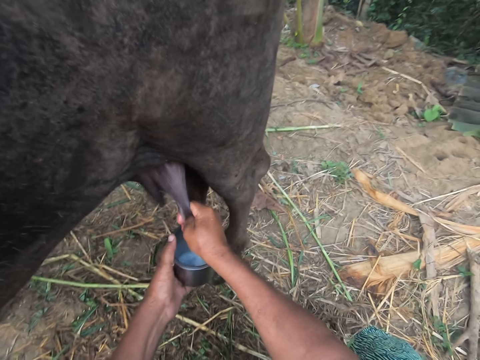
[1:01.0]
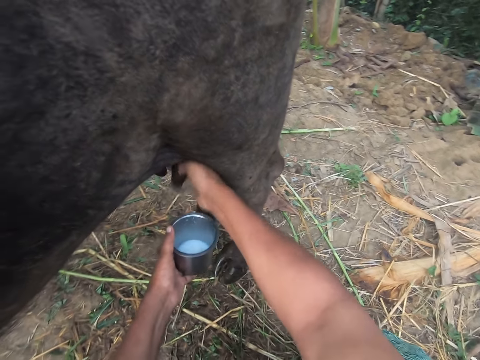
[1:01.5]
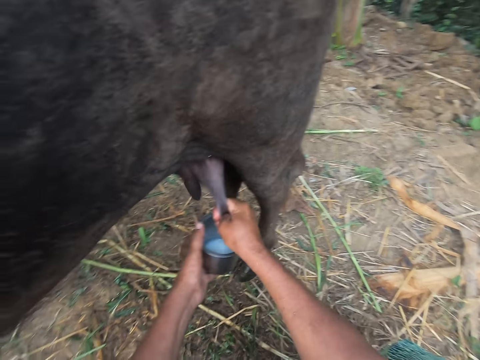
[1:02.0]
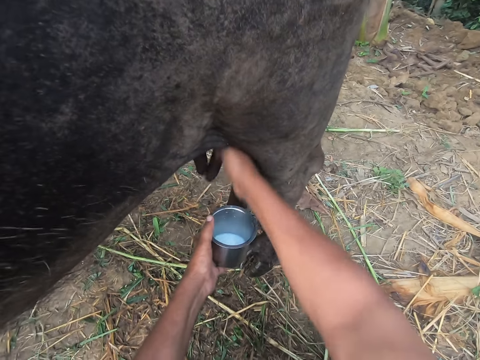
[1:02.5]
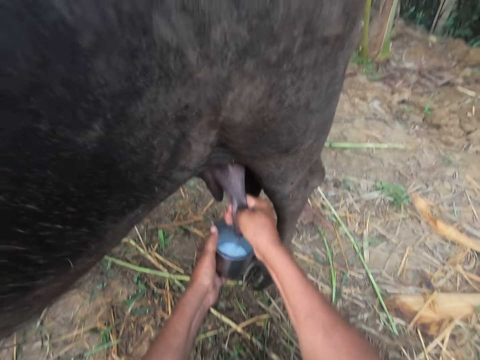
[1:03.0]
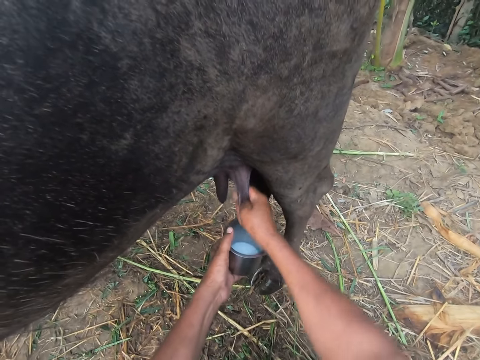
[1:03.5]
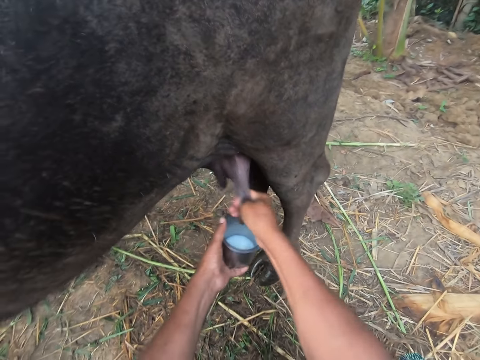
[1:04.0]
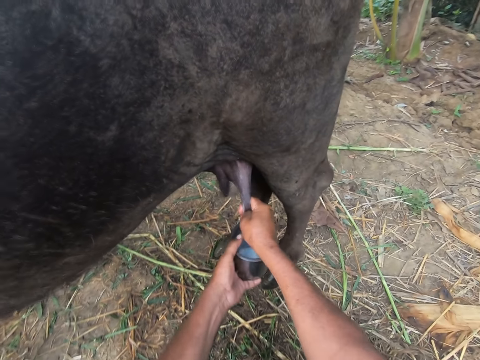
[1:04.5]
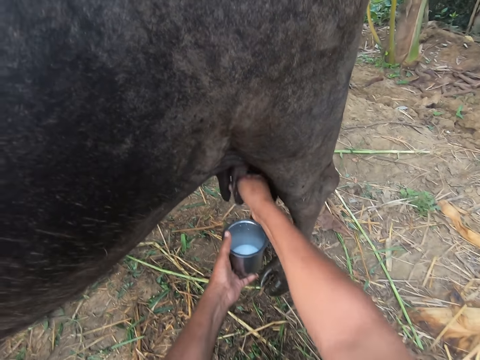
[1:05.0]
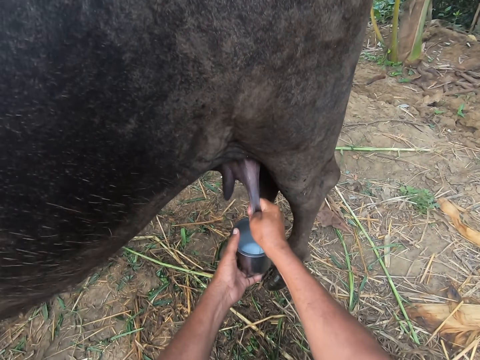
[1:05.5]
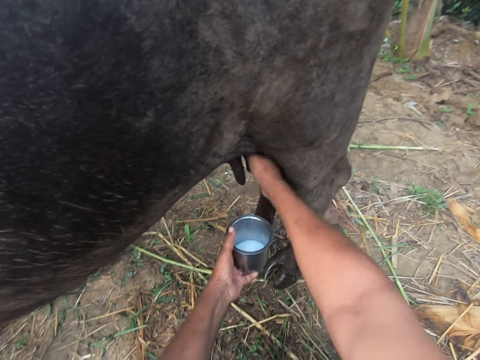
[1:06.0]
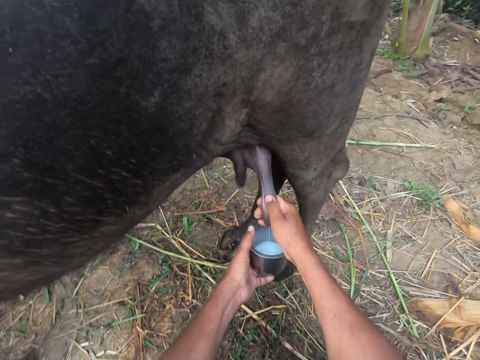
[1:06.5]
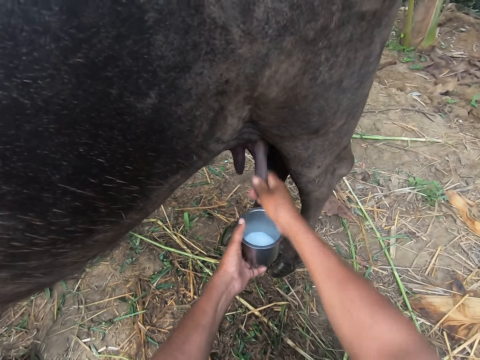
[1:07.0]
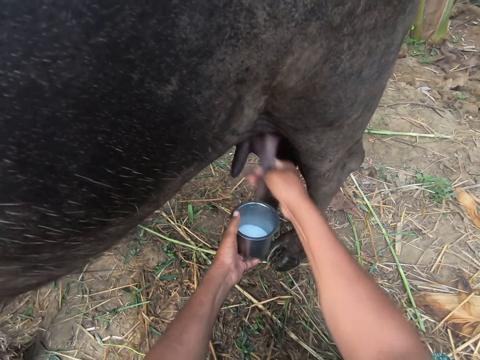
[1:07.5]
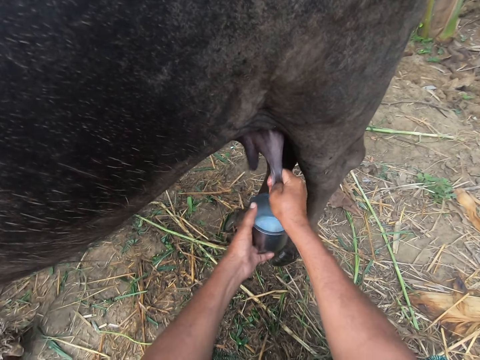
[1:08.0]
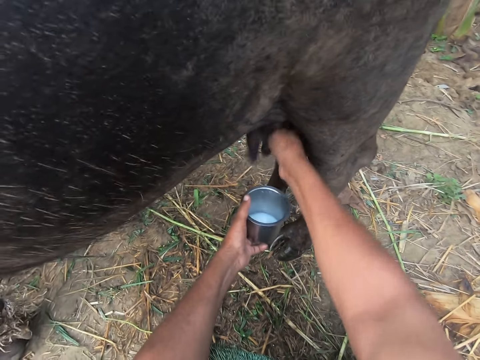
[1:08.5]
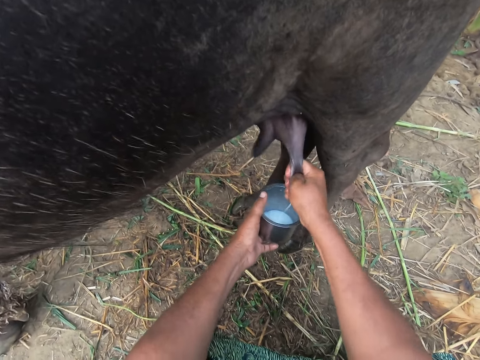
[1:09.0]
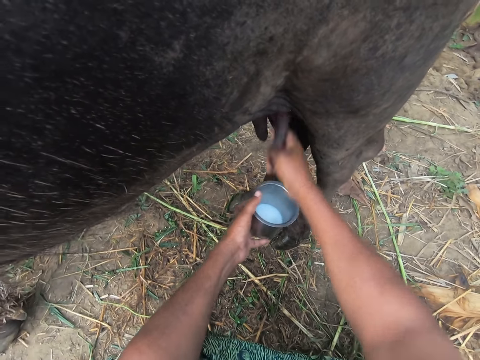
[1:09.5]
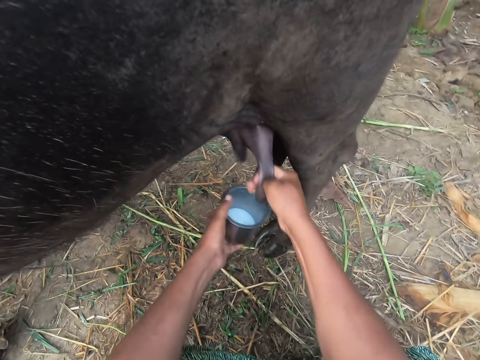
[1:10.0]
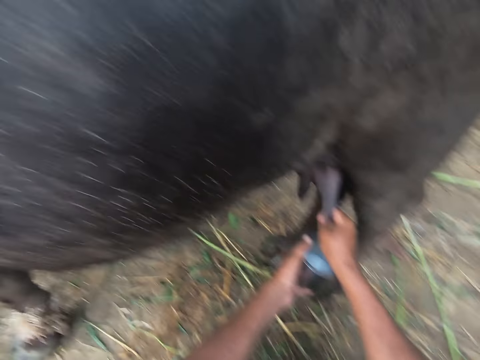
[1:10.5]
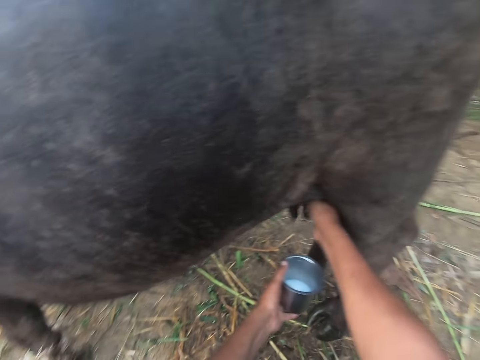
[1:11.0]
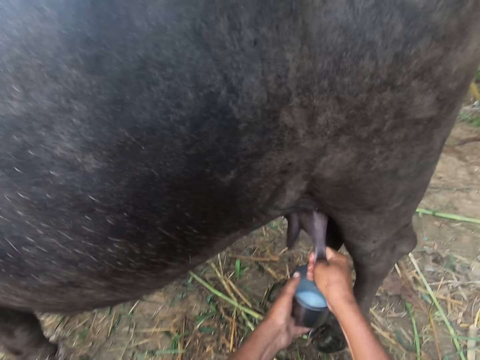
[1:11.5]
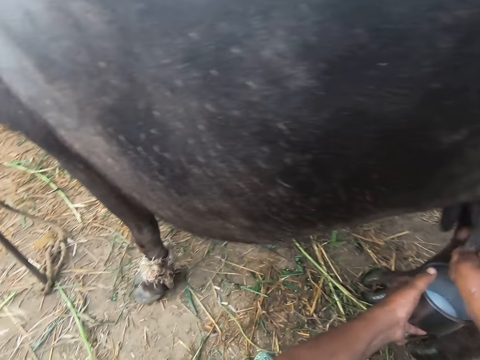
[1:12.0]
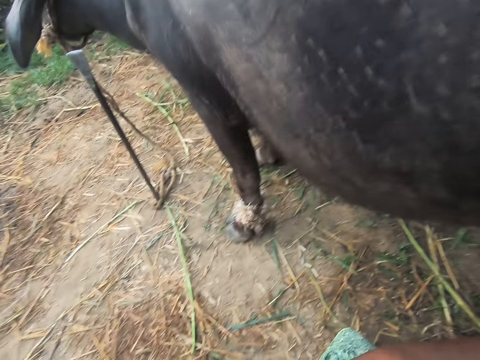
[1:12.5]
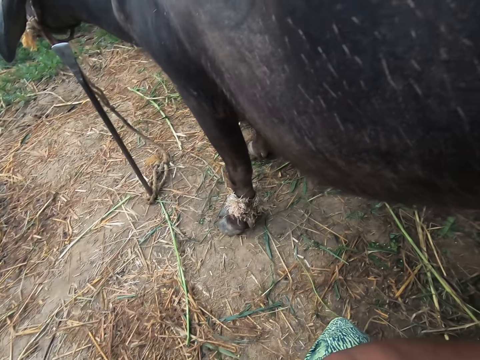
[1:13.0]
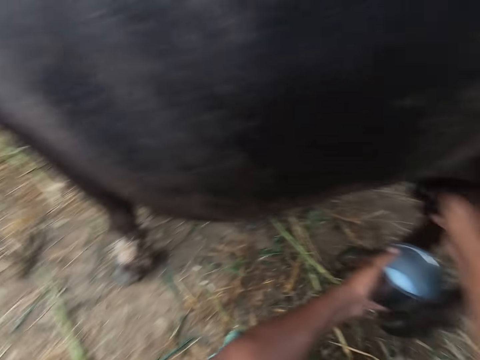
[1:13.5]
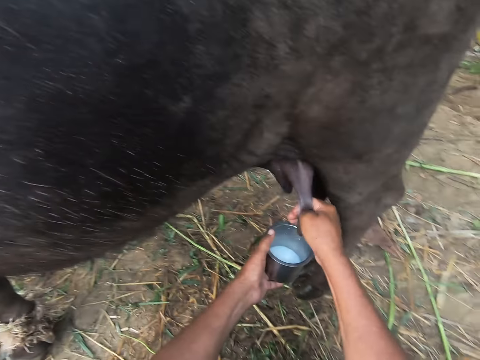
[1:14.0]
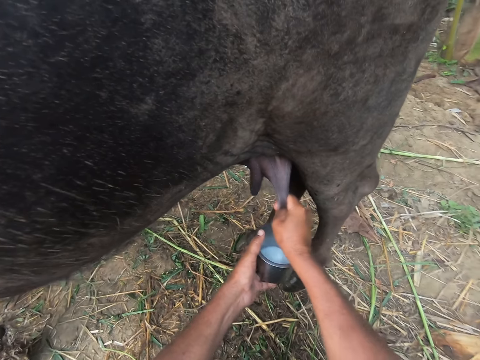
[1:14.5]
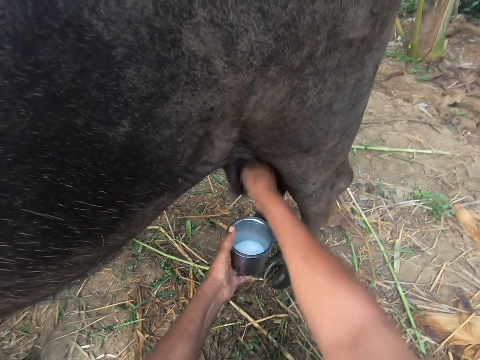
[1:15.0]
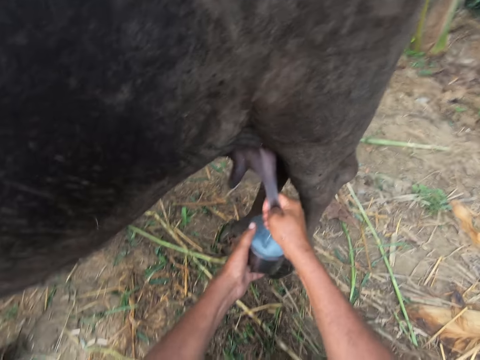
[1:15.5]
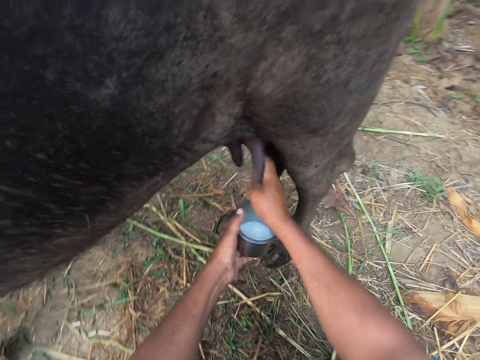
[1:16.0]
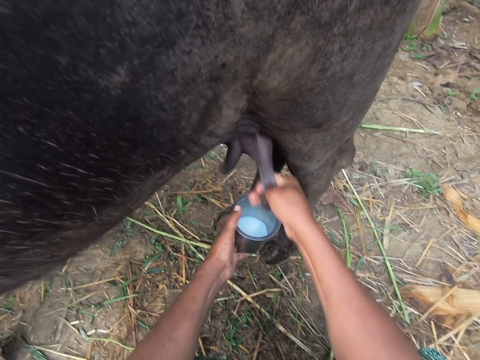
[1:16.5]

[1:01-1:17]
The camera wearer looks at the cow briefly. They look on the other side. They turn to the bowl.

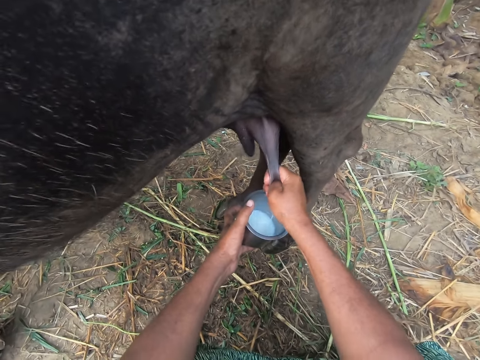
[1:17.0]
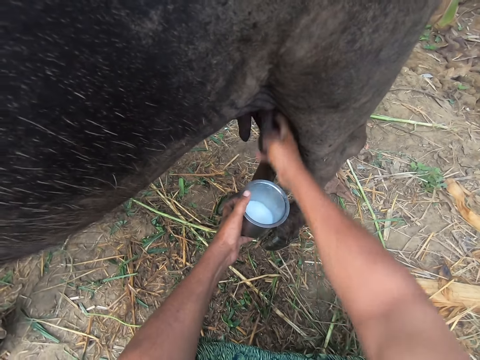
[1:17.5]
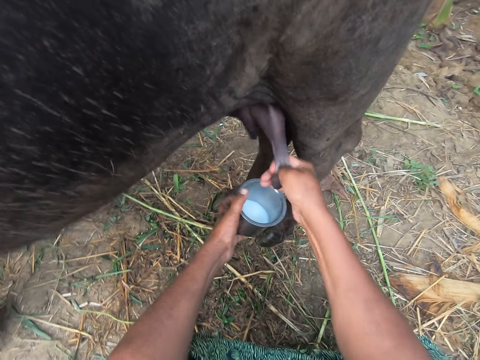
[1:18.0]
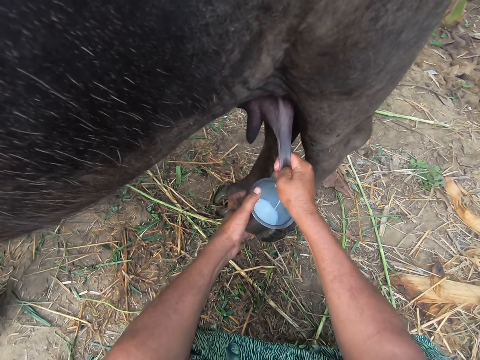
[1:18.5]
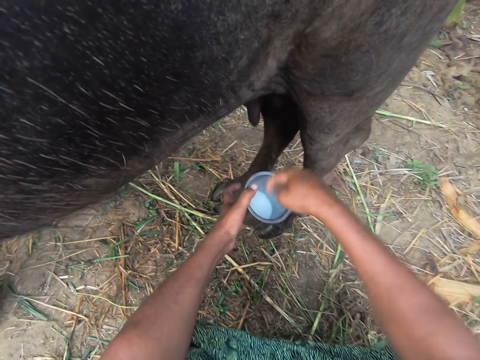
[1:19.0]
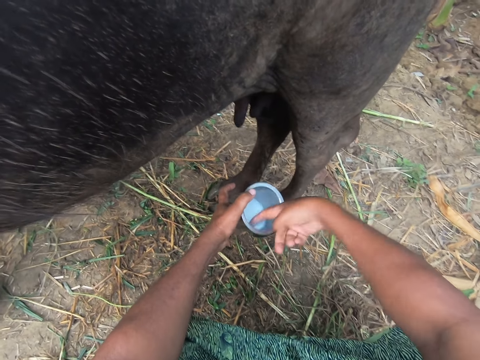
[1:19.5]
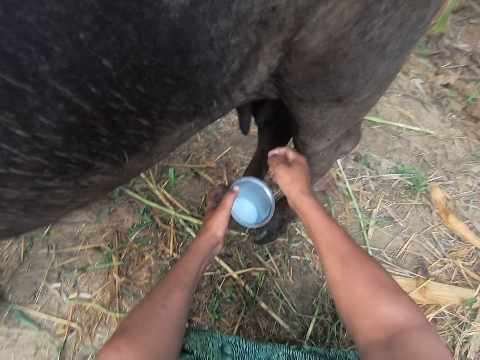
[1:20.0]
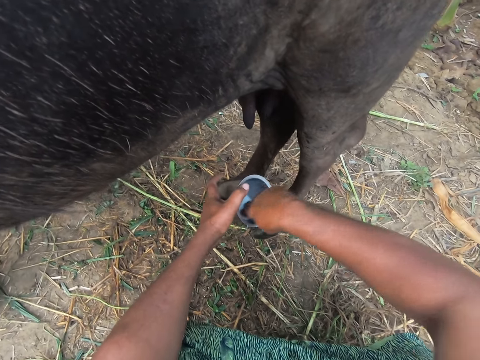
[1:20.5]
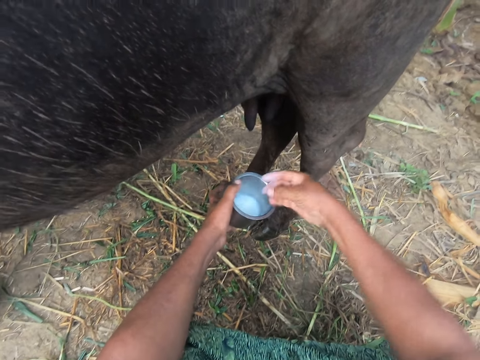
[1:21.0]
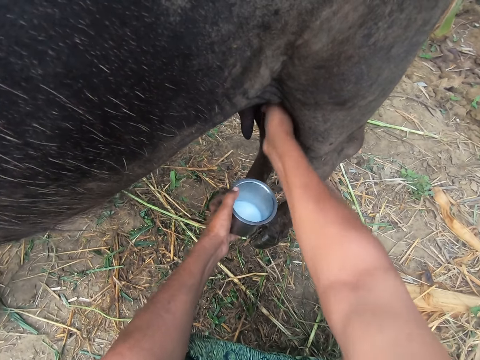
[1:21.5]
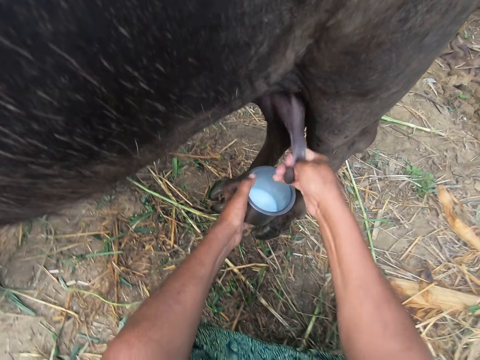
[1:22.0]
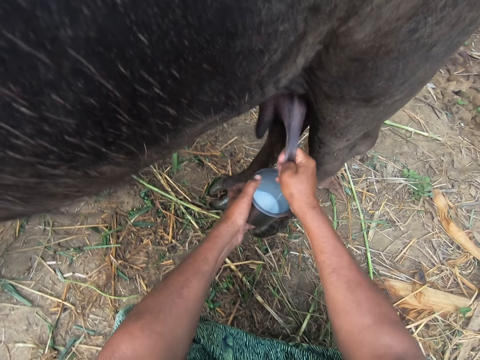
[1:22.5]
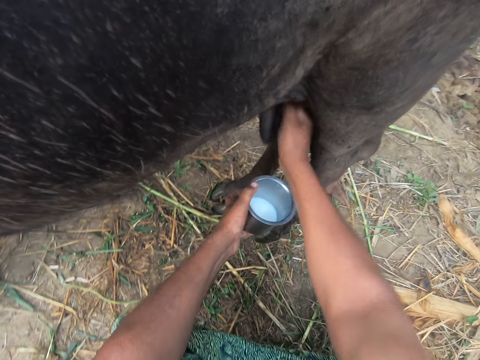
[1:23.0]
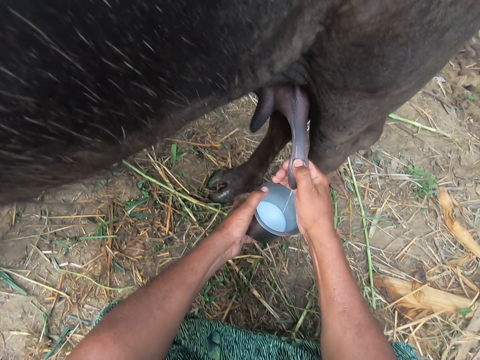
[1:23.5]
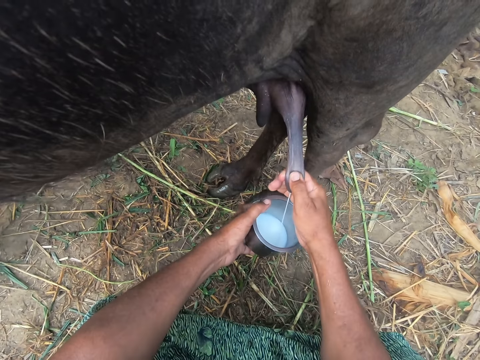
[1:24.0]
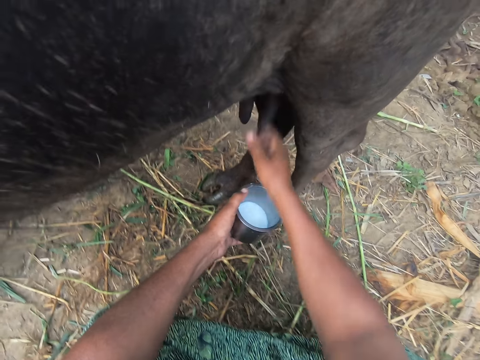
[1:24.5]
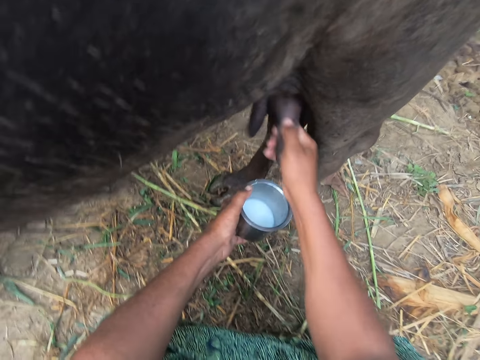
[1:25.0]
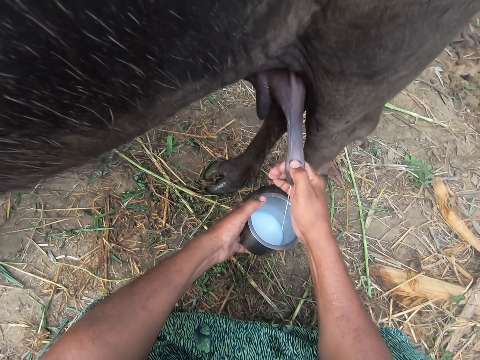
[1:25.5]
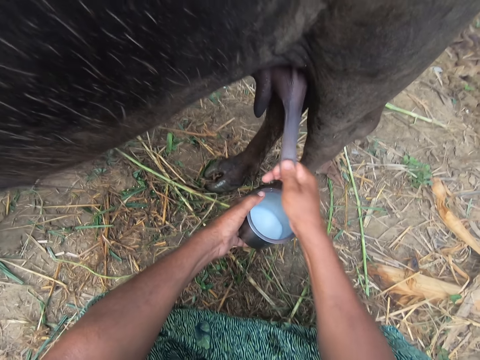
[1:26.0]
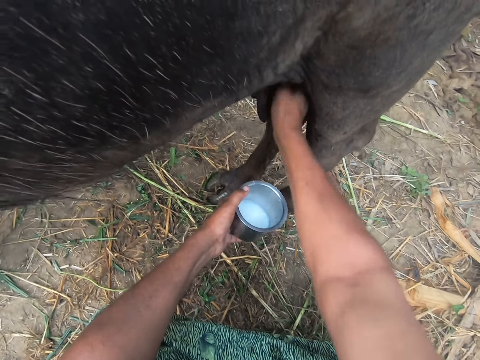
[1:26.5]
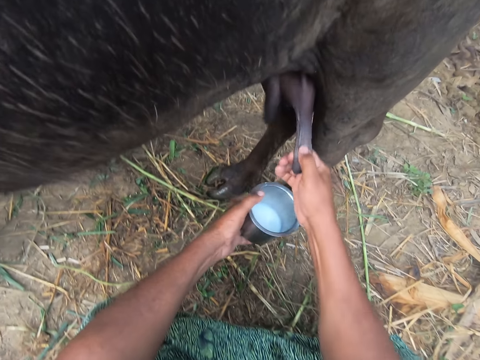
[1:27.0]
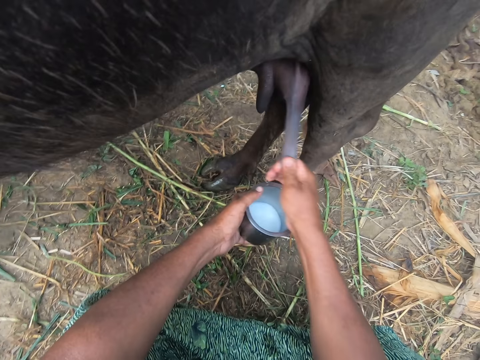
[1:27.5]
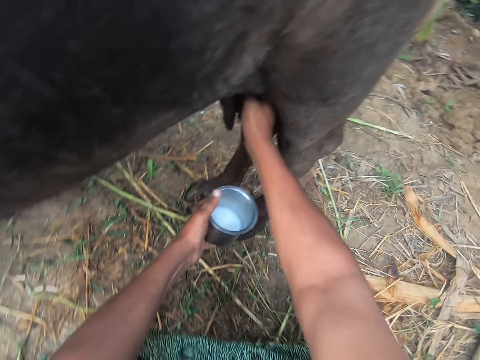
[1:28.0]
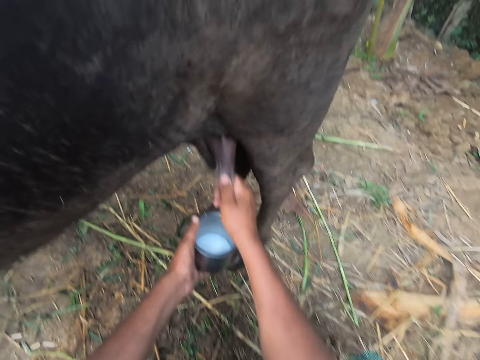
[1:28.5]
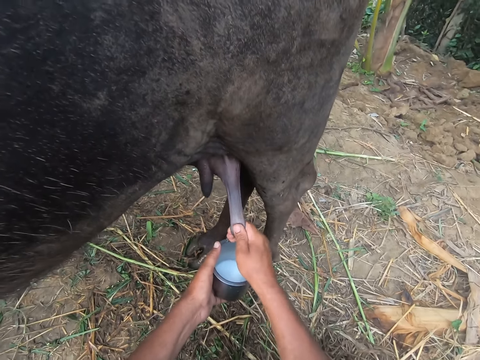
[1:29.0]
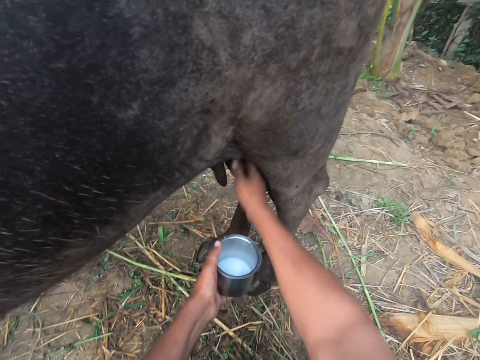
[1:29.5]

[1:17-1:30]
The camera wearer examines the milk in the bowl with his right hand. He dips his finger in the container. He rubs his fingers. He dips his finger in the container. He continues to milk the cow with his right hand.
